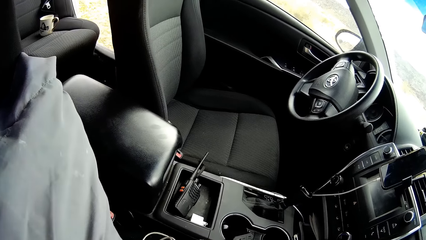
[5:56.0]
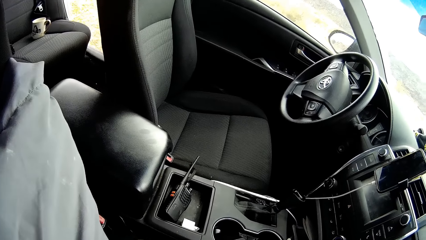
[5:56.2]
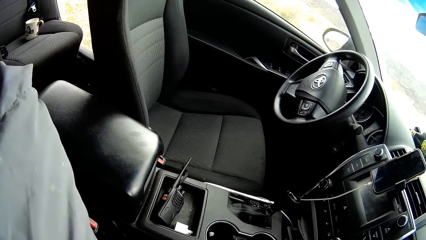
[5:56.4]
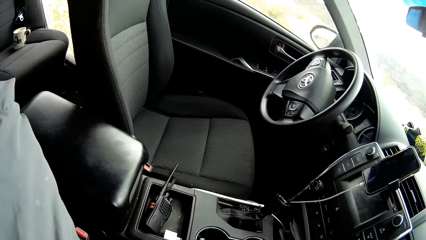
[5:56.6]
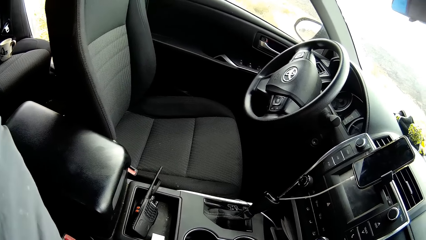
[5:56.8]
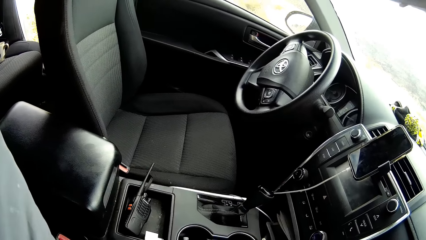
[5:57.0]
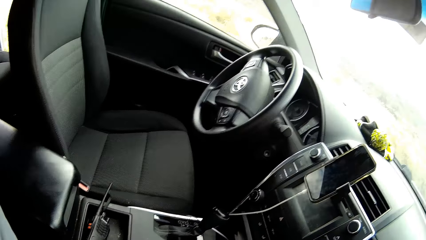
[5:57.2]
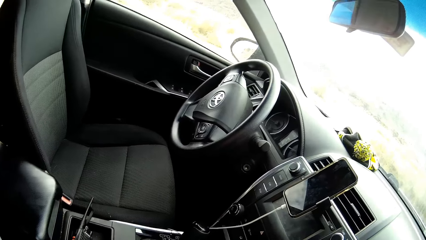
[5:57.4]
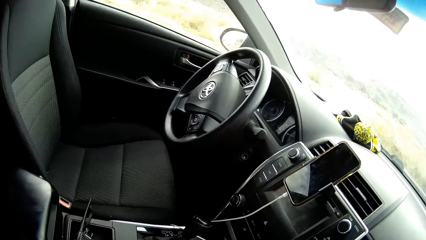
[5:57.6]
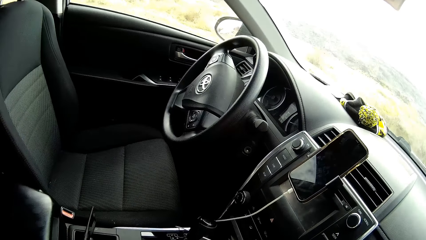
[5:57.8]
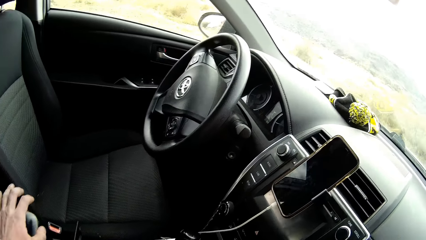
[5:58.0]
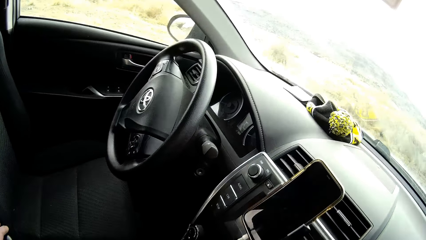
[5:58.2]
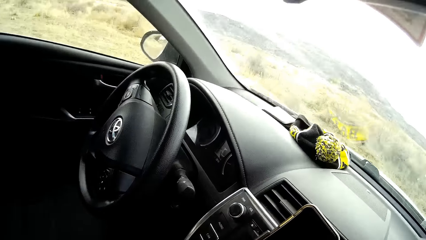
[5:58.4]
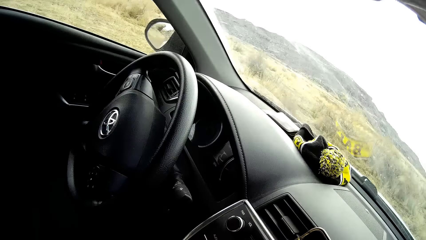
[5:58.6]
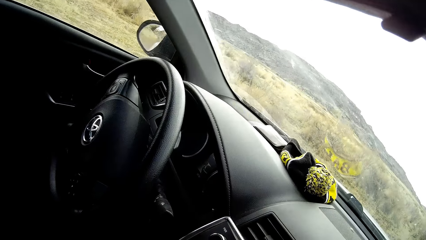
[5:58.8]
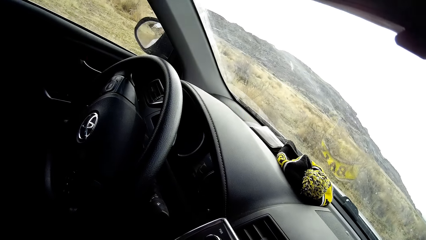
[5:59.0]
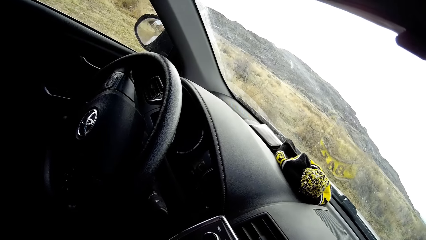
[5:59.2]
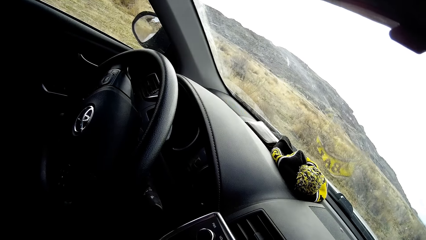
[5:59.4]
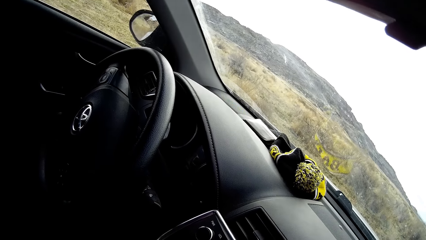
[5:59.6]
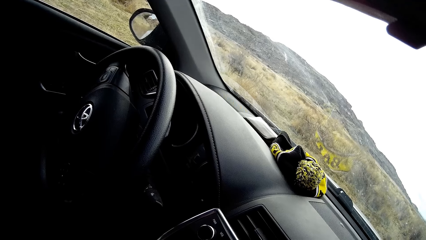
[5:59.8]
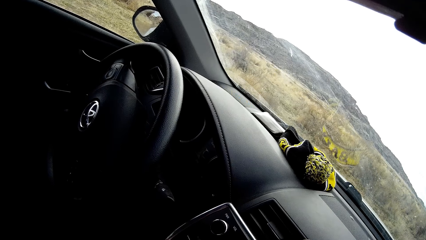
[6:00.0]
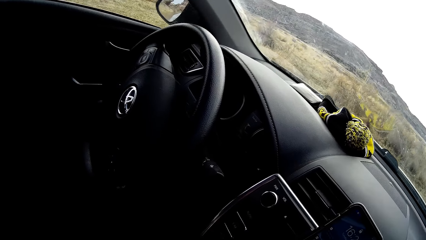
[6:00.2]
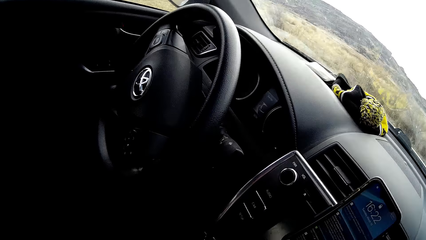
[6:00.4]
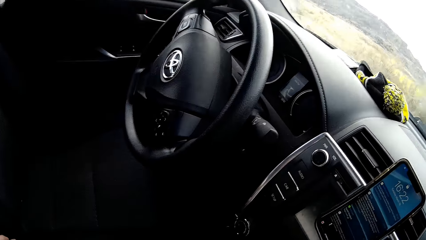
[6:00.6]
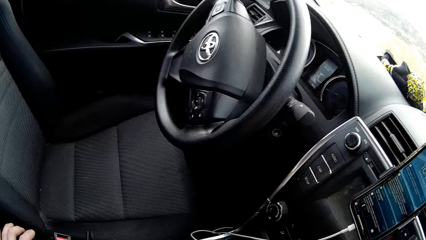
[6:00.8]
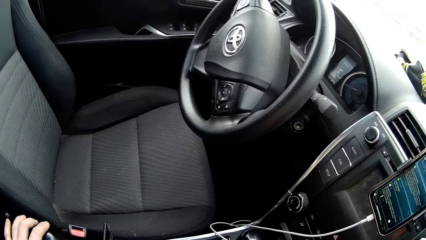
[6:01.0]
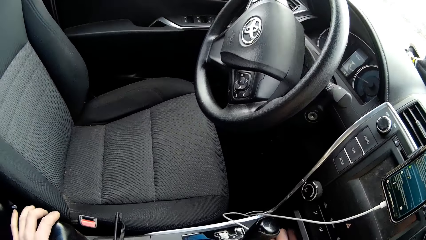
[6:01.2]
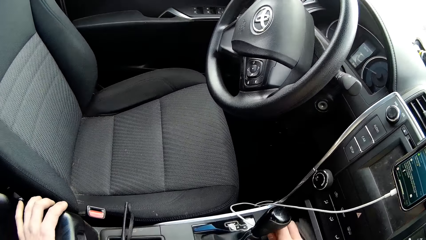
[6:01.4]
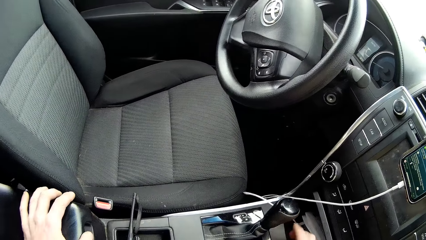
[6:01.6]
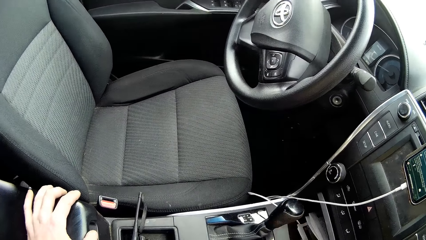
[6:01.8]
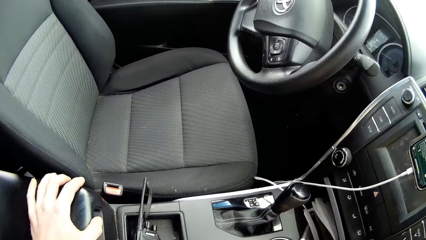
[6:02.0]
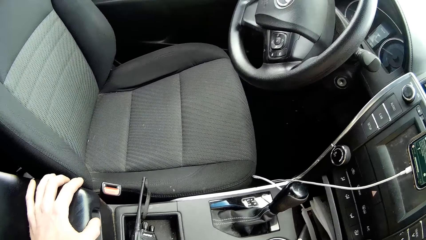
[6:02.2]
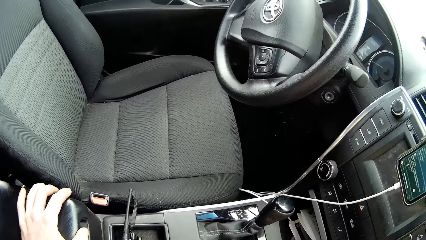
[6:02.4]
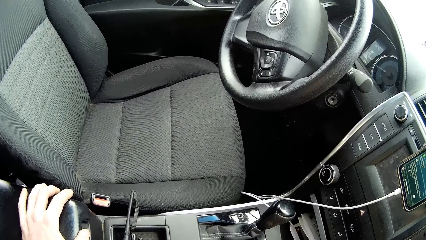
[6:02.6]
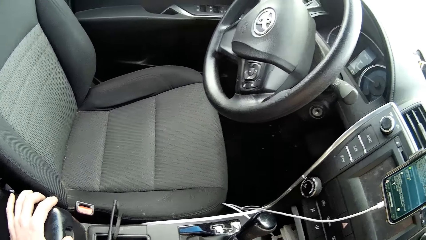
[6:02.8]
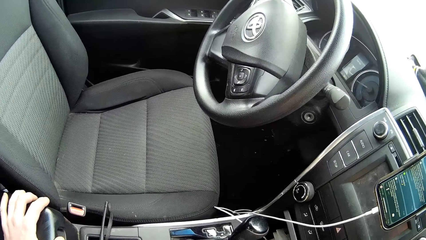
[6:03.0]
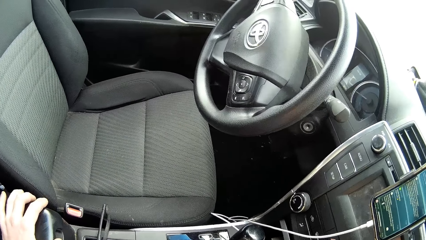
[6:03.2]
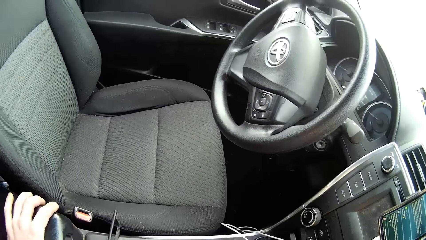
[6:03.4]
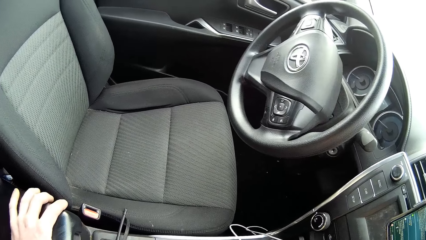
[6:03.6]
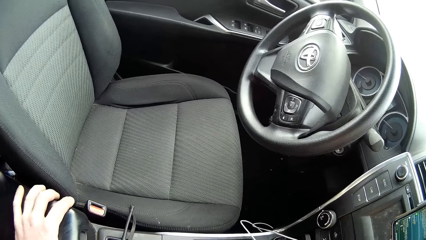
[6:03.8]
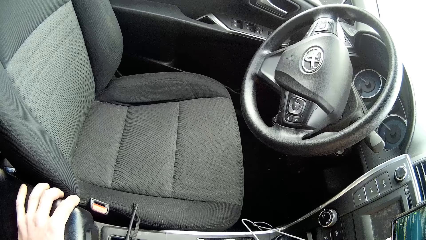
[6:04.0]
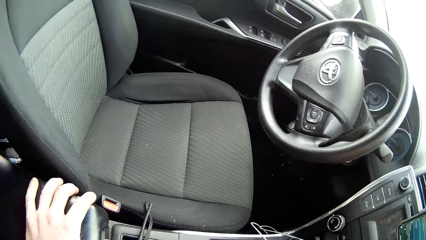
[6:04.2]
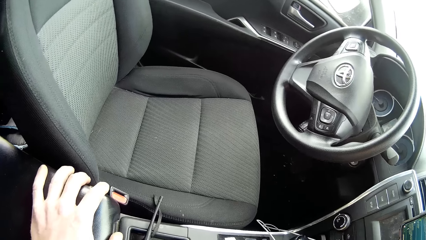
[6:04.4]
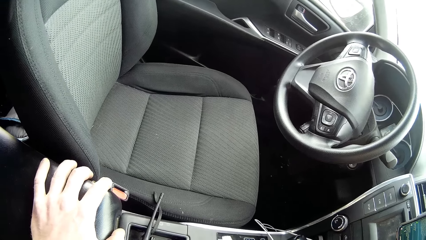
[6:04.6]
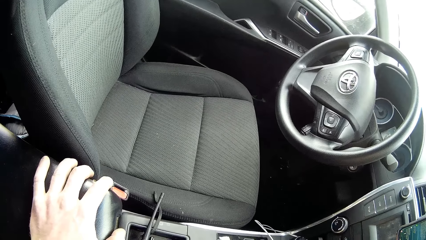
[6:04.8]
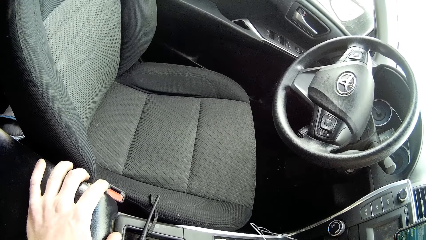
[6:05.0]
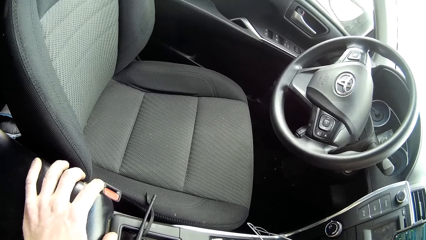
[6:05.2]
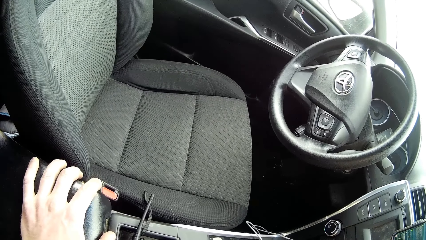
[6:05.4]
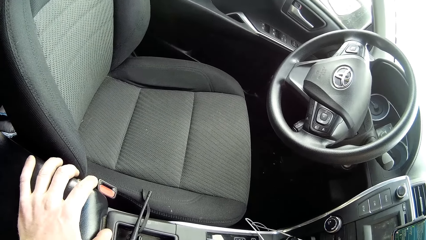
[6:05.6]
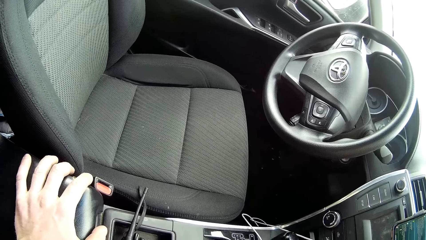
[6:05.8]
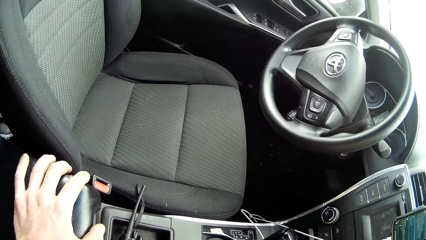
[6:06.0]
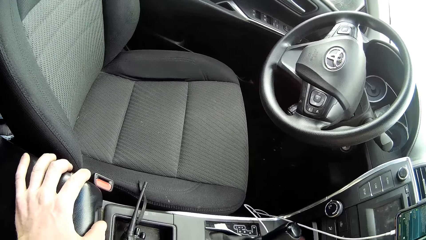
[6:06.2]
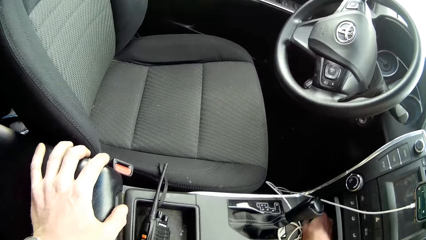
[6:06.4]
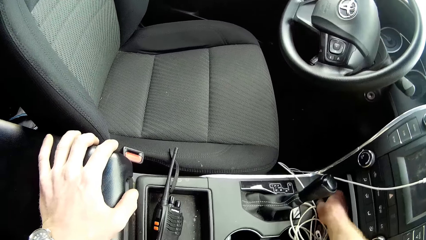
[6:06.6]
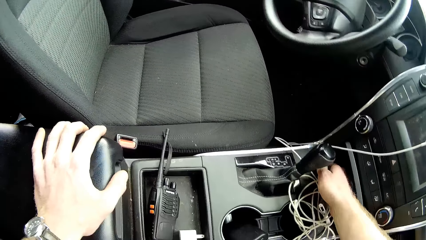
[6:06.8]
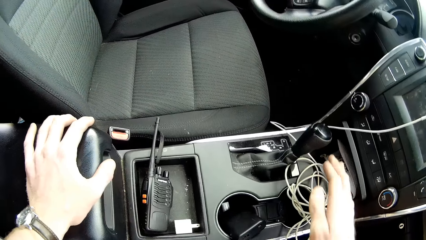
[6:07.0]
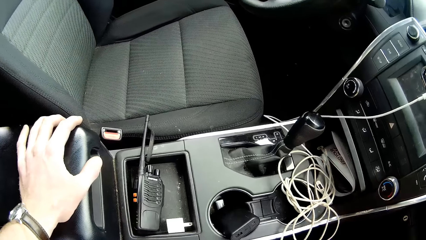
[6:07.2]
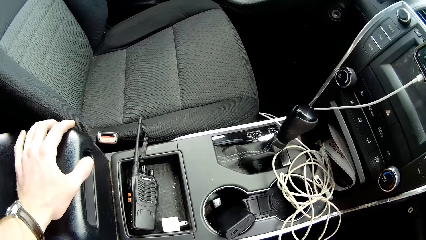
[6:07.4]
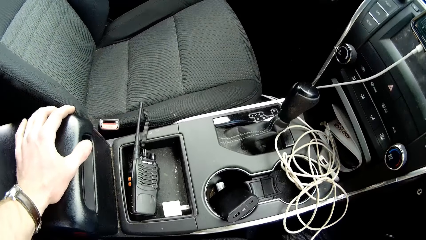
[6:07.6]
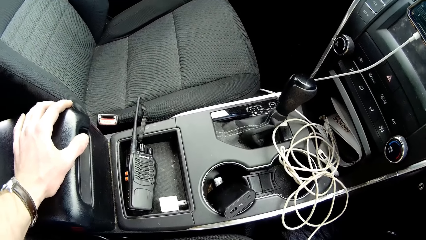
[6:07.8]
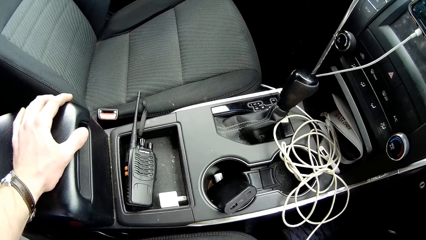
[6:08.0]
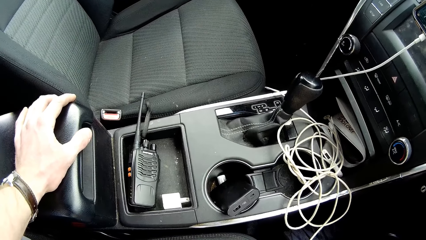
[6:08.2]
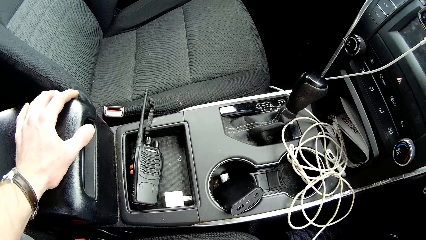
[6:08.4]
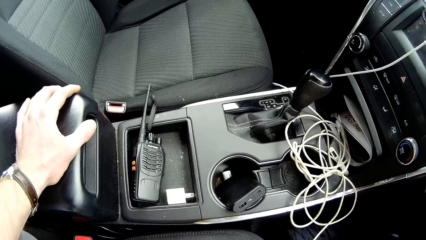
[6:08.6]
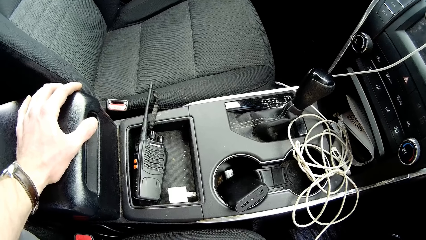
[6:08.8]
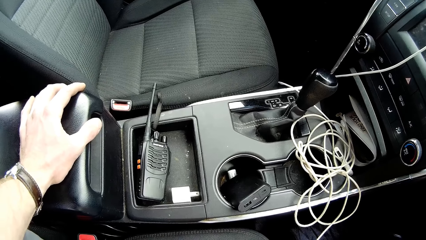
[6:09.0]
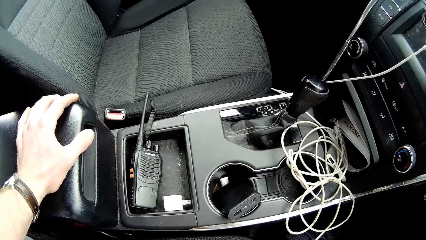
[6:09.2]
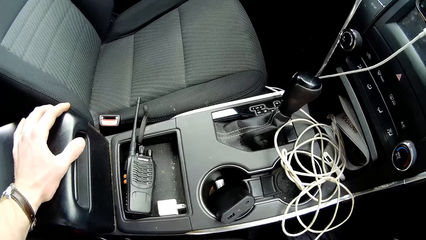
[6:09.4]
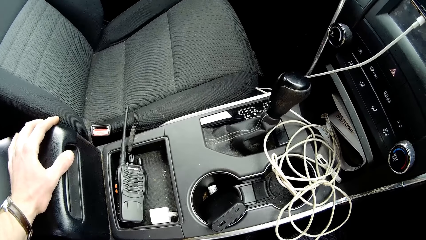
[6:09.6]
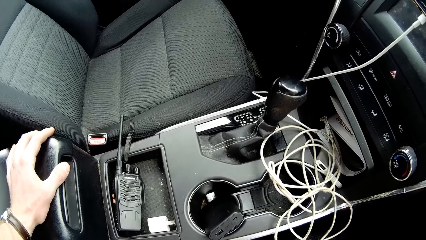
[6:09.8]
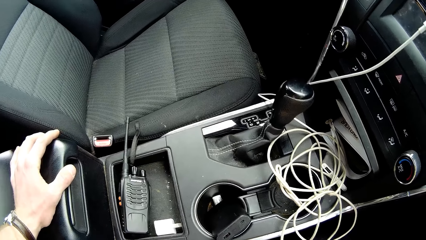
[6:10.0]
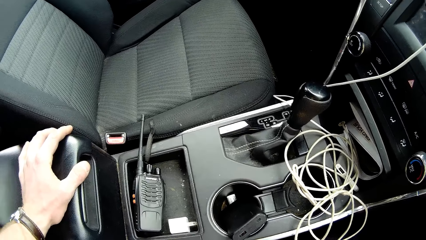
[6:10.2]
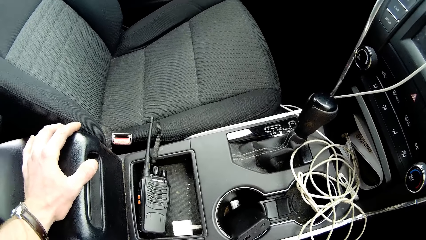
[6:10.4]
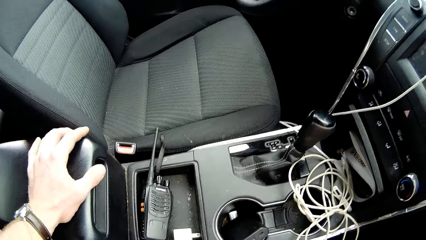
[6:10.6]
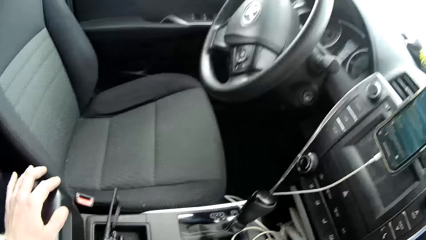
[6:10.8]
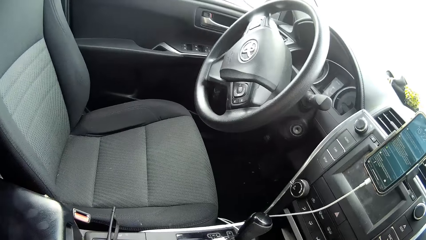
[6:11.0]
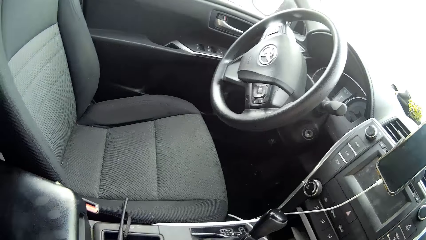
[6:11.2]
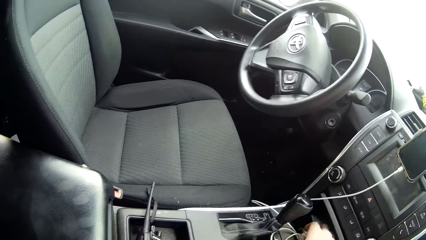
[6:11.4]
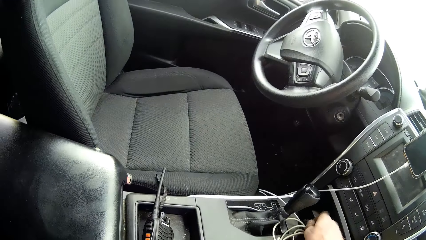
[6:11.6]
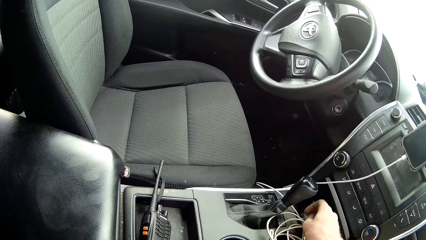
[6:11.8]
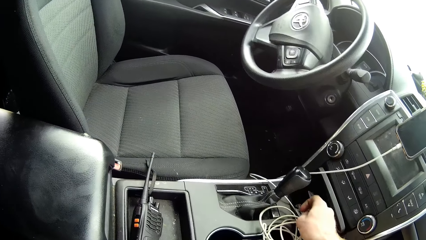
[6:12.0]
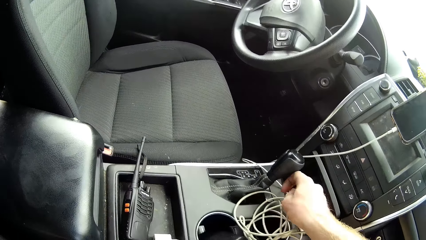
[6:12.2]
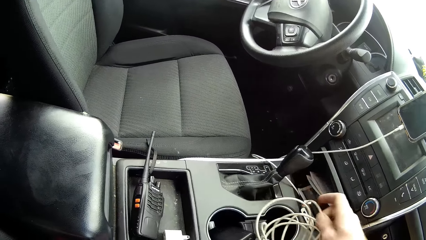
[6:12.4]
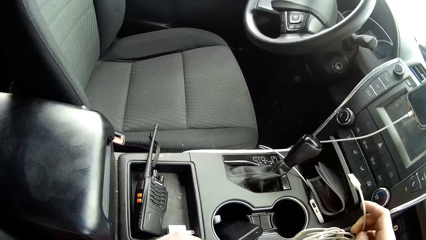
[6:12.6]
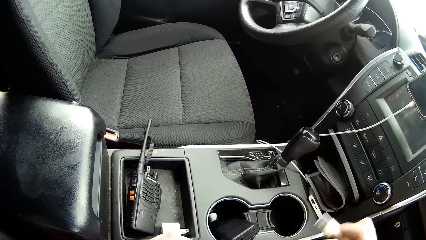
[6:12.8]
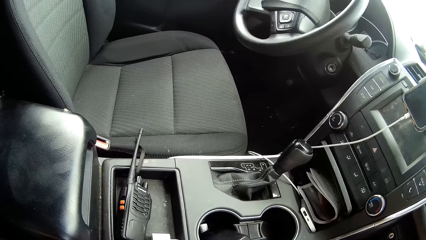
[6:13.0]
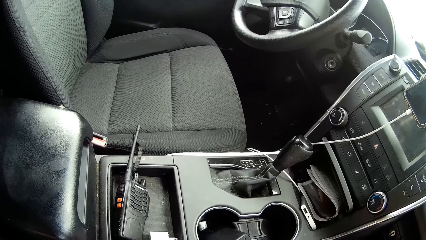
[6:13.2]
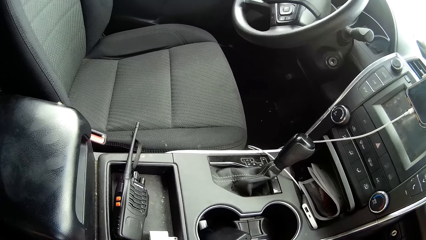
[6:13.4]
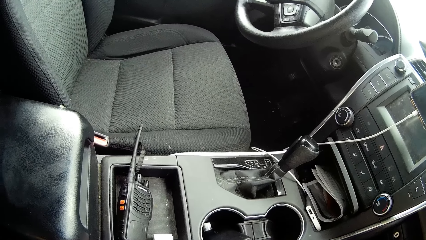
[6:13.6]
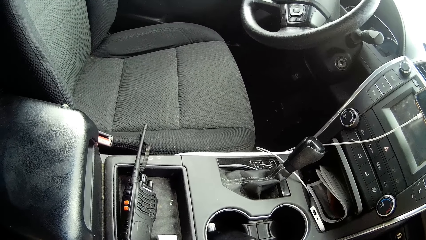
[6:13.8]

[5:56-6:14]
The camera wearer places his left hand on the car safe. He searches the car with his right hand. He presses the phone in the car. He takes his left hand off the car safe. He removes the white cable from a power bank in the car.
